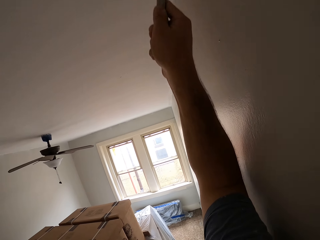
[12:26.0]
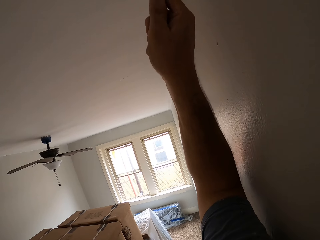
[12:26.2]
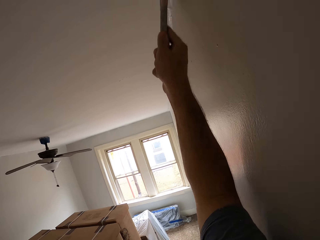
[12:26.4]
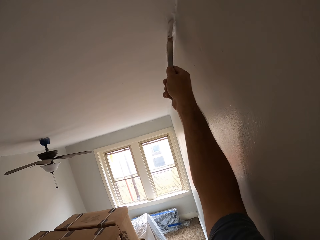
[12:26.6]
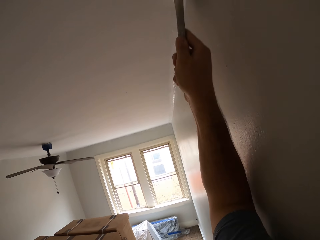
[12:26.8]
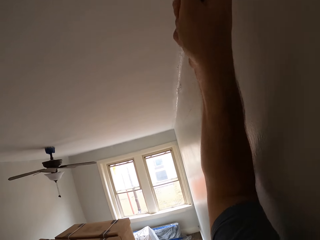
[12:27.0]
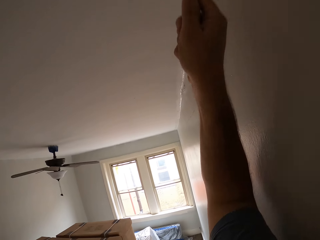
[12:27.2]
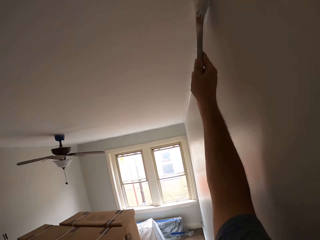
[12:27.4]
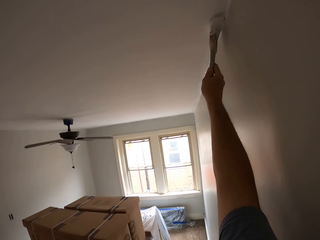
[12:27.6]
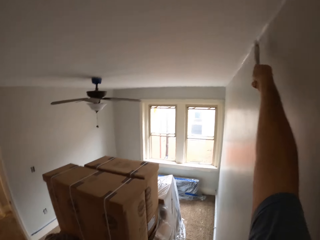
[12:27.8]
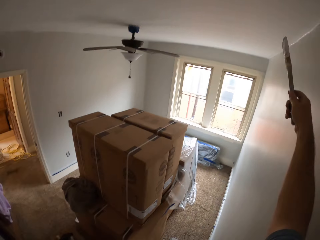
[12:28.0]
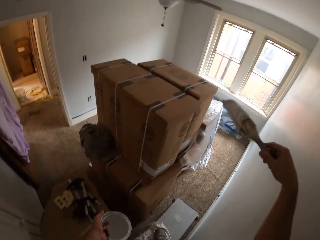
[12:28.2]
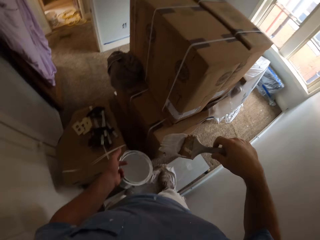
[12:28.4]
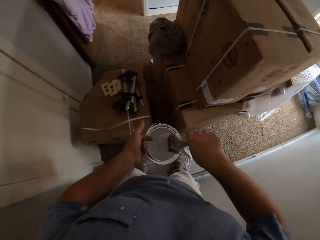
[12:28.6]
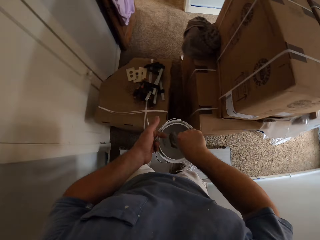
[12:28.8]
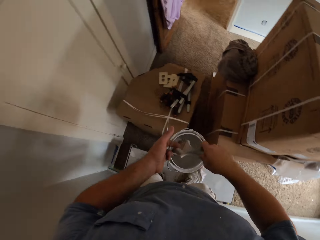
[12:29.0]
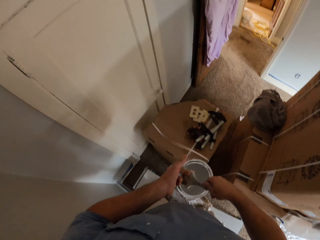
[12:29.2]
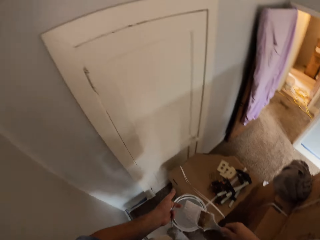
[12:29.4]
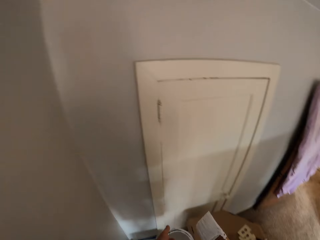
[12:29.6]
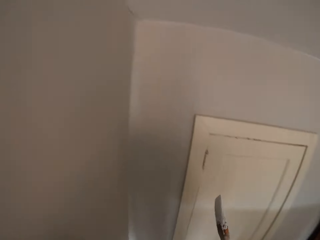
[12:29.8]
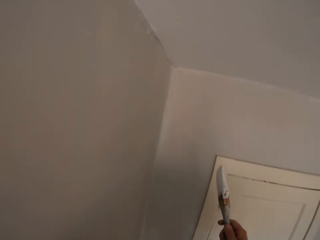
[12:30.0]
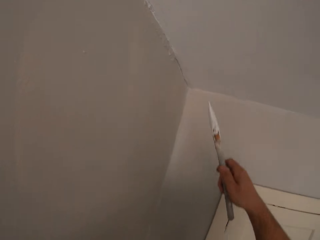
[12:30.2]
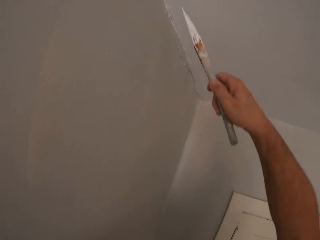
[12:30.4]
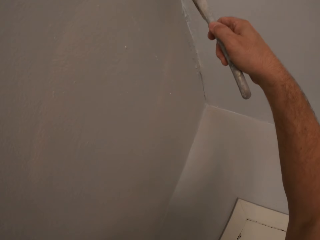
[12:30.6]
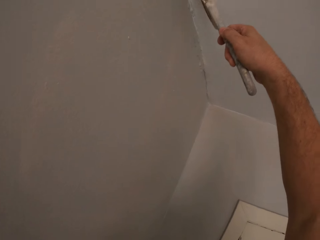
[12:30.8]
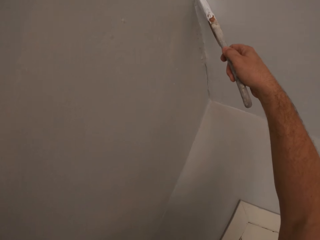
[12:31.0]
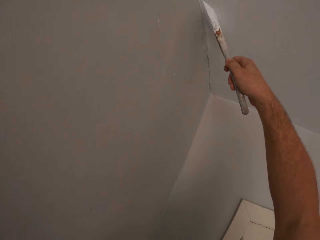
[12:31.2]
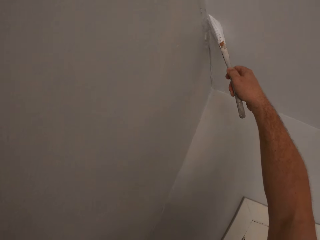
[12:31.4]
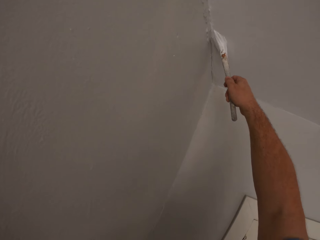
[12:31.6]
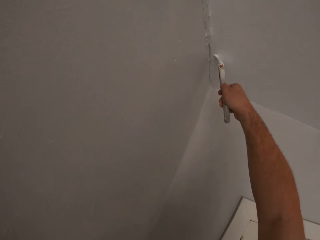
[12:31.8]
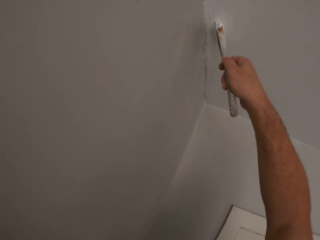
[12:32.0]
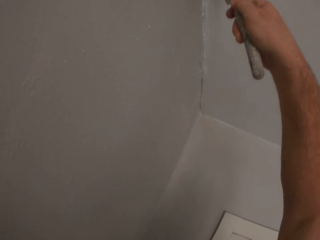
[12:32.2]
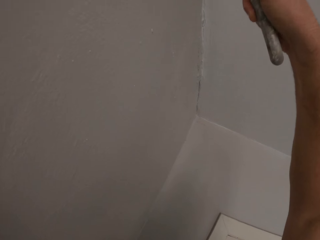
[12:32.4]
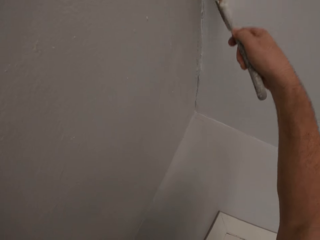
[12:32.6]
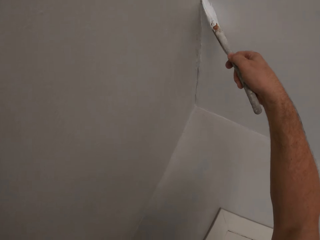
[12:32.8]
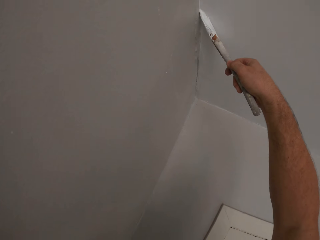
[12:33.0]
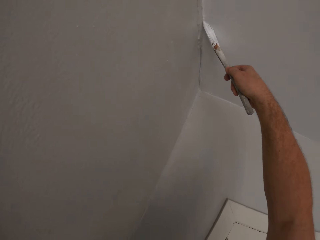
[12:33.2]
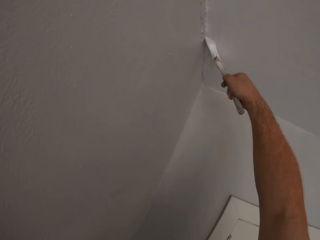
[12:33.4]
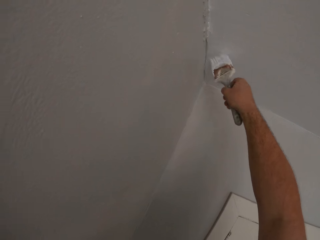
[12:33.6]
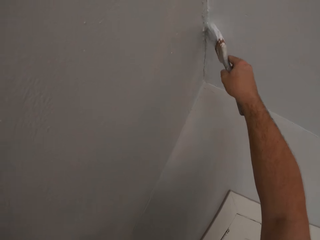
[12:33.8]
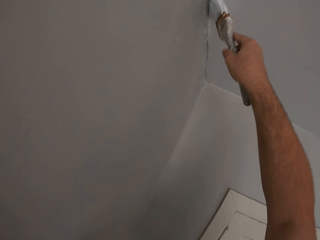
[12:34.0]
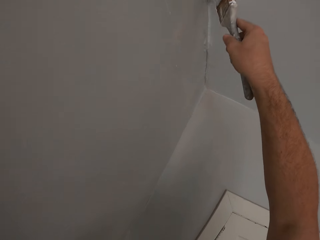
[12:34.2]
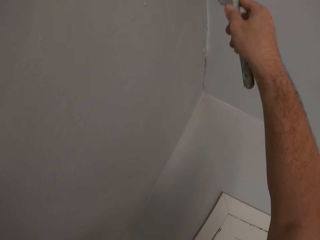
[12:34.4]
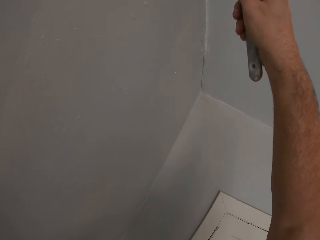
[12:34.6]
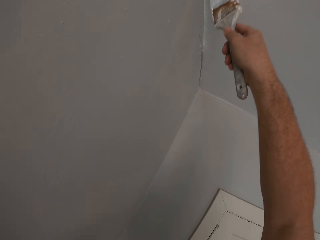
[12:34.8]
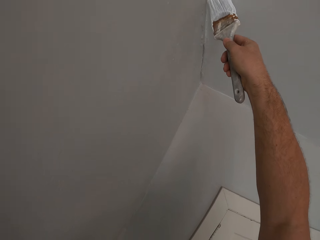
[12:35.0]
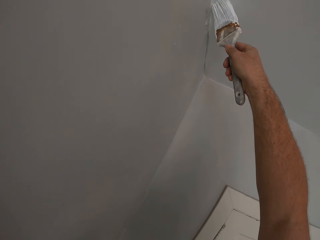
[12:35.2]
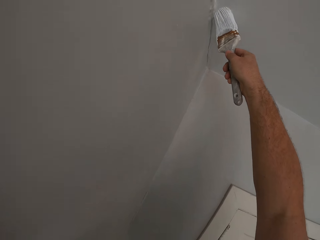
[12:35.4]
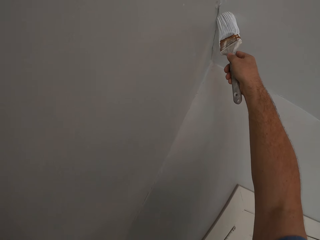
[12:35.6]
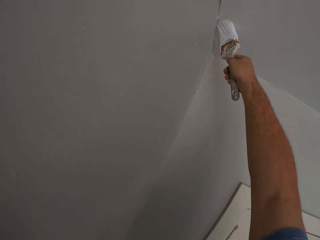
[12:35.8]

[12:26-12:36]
The camera wearer dips the paint brush into the paint container. He paints the ceiling or wall with the paint brush in his right hand.

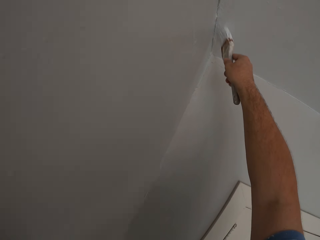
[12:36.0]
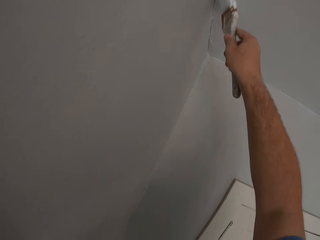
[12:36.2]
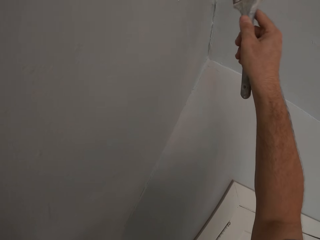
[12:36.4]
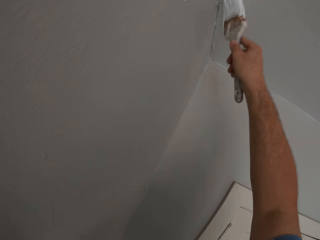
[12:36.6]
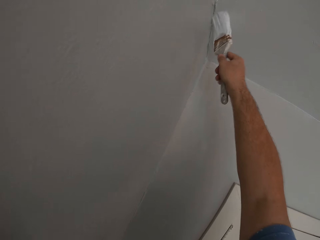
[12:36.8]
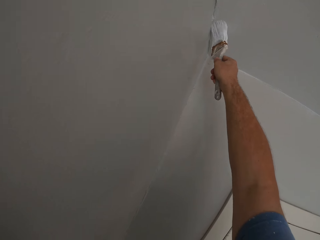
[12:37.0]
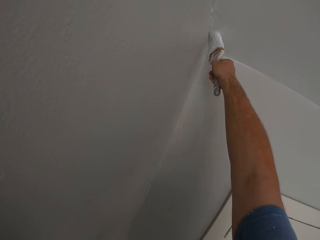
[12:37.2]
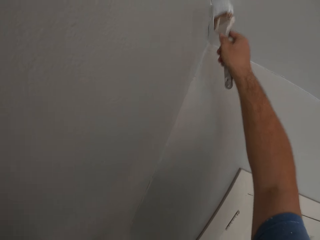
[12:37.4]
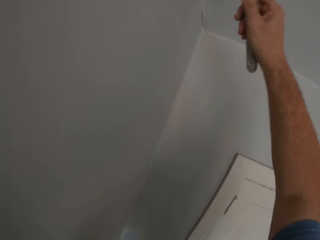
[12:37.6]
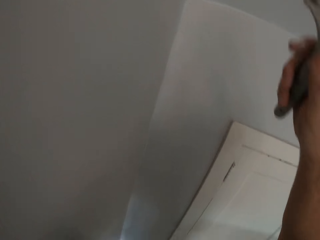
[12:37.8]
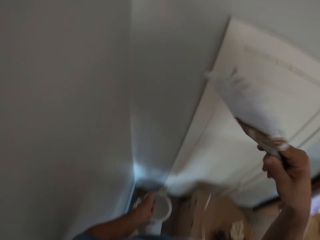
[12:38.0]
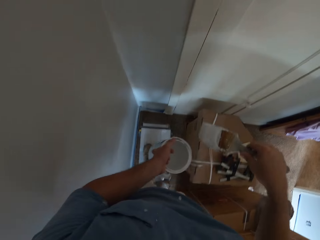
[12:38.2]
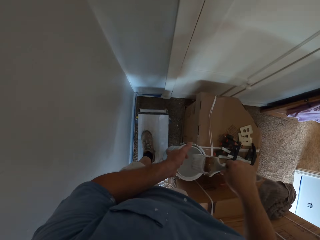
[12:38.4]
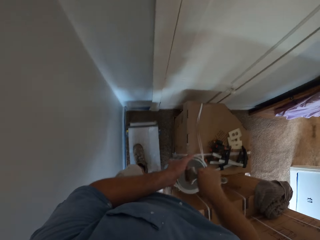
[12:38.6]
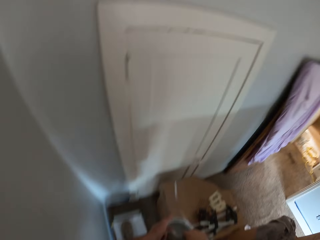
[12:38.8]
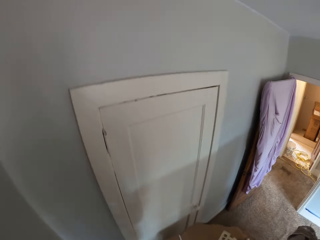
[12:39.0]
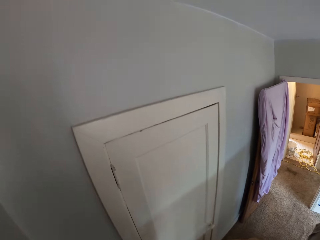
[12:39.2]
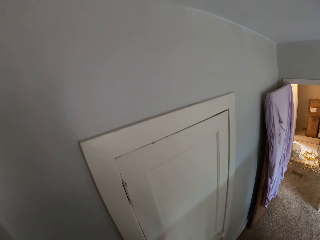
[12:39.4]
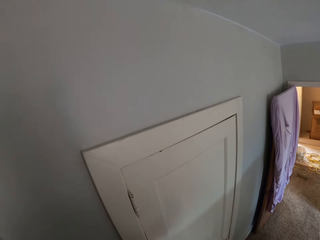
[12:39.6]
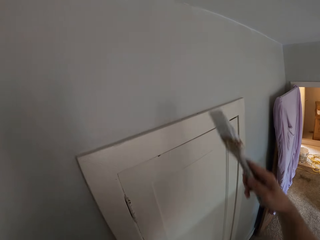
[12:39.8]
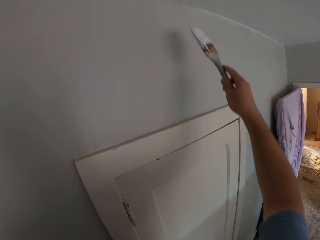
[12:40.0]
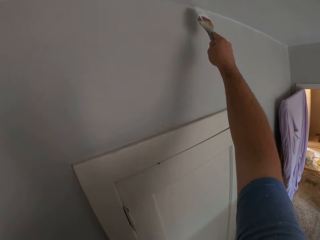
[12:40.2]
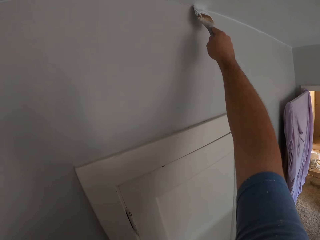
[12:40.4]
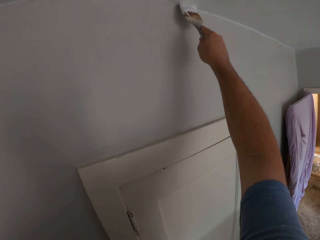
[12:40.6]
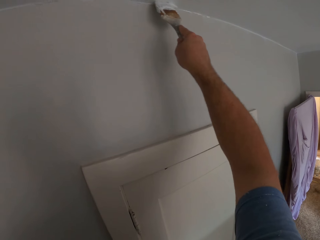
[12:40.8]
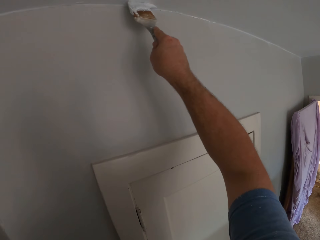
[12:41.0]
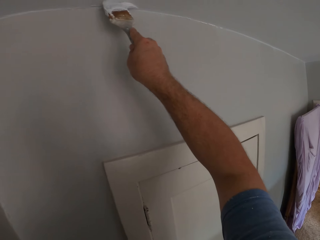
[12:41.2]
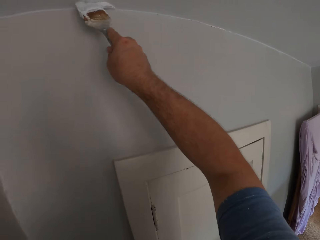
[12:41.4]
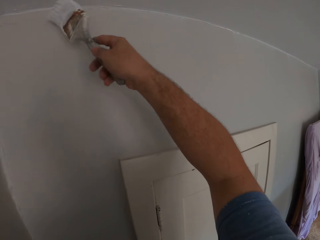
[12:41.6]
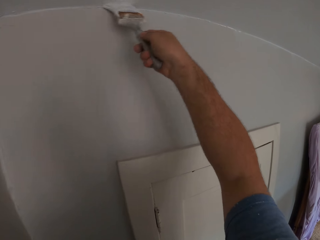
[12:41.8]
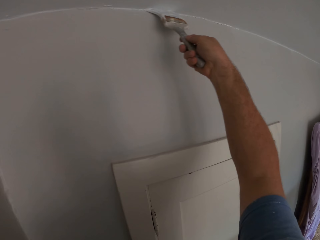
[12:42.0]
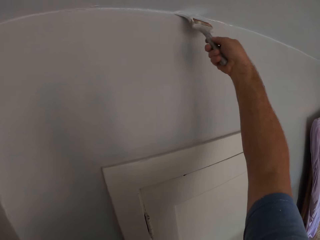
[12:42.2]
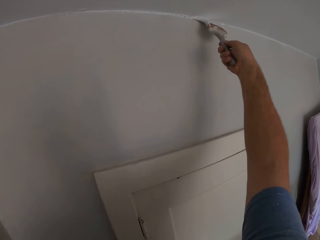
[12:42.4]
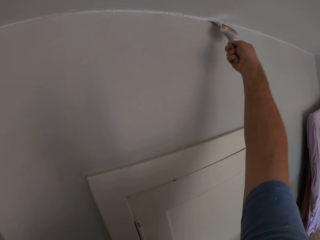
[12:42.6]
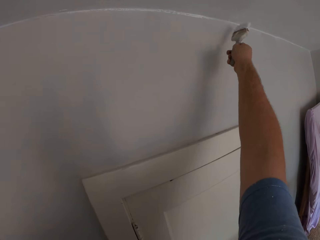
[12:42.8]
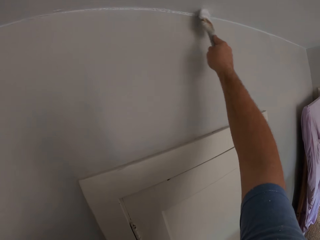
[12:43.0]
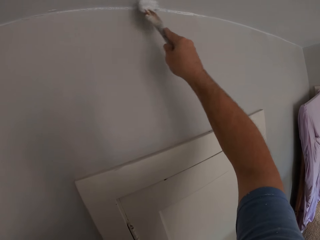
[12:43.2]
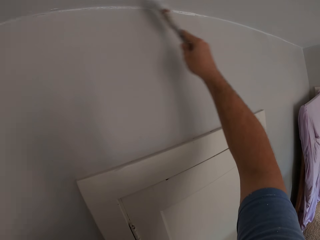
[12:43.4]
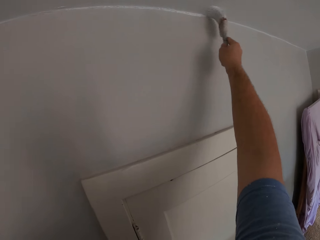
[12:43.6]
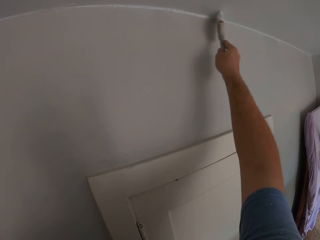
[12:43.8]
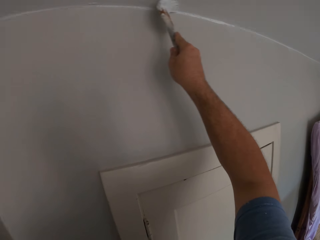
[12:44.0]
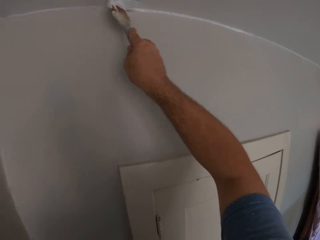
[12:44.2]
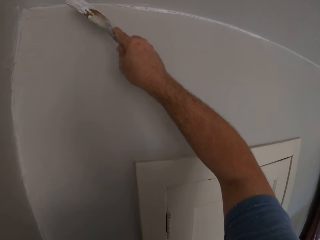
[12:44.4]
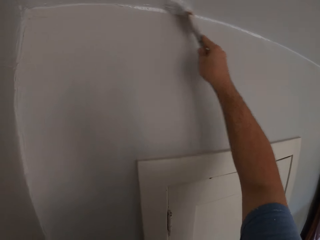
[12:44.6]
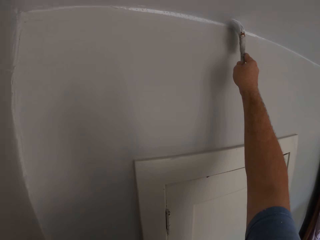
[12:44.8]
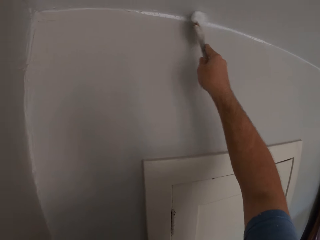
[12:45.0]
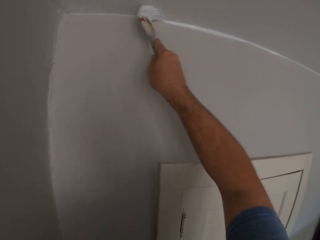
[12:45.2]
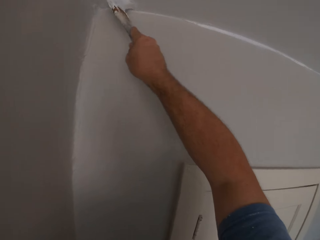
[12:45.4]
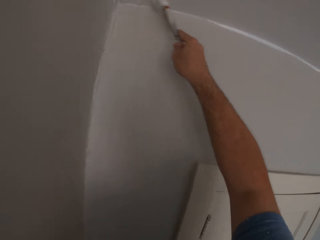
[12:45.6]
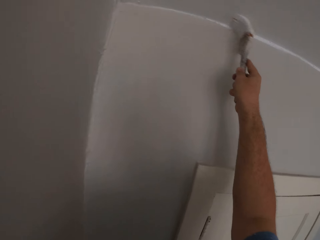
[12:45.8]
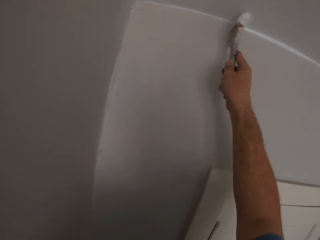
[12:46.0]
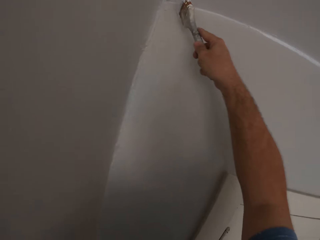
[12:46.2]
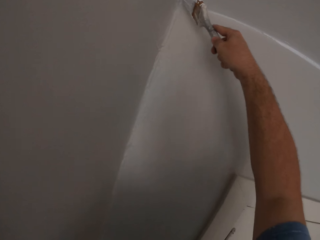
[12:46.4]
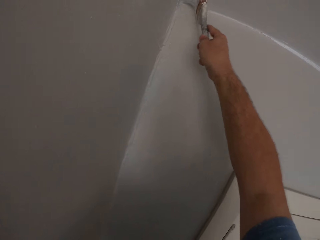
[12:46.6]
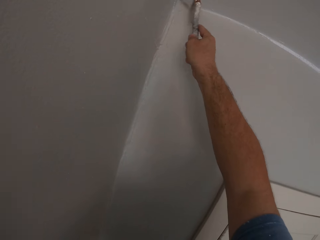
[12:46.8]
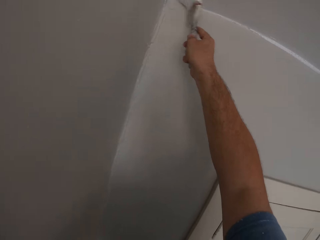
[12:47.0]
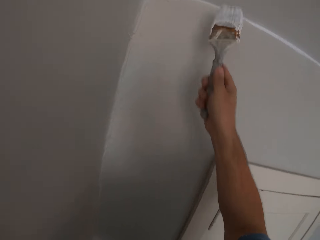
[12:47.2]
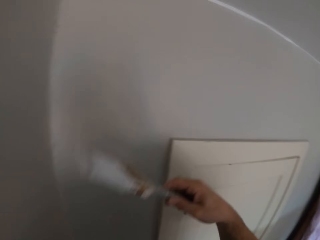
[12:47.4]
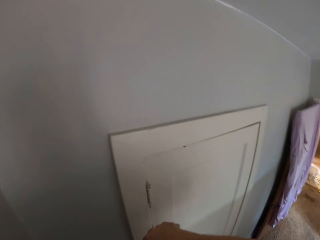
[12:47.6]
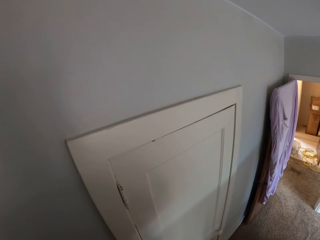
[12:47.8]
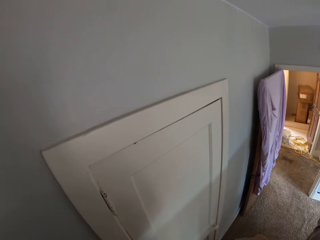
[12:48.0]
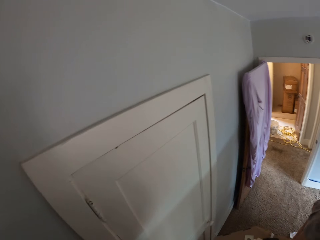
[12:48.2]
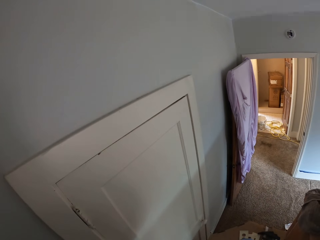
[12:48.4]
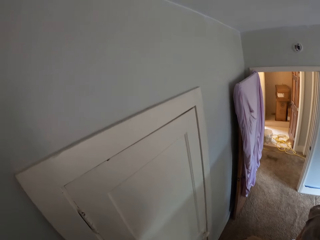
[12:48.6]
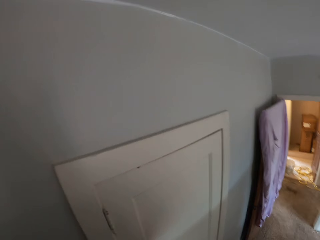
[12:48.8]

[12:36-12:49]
The camera wearer dips the paint brush into the paint container. He paints the ceiling or wall with the paint brush in his right hand. He withdraws the paint brush from the ceiling.
